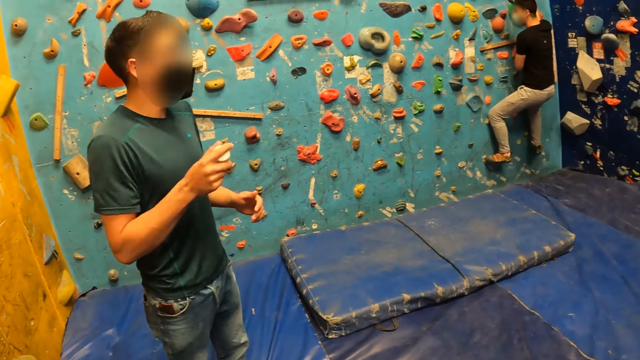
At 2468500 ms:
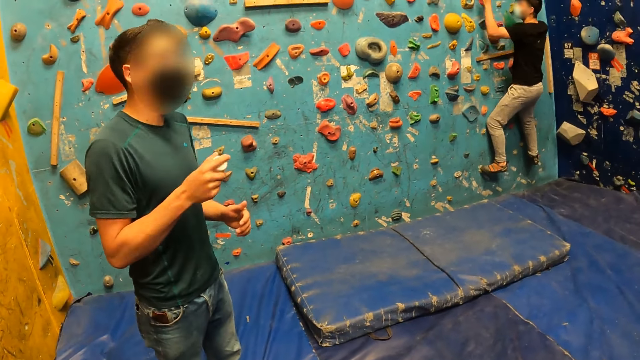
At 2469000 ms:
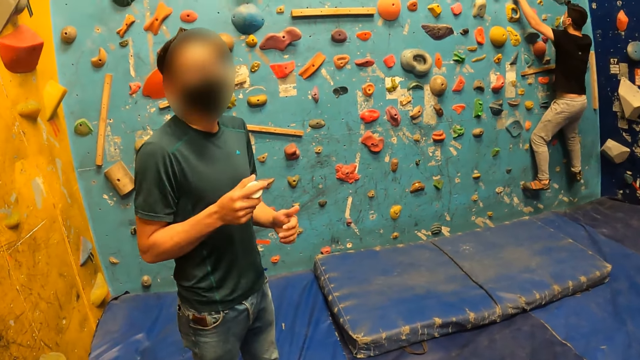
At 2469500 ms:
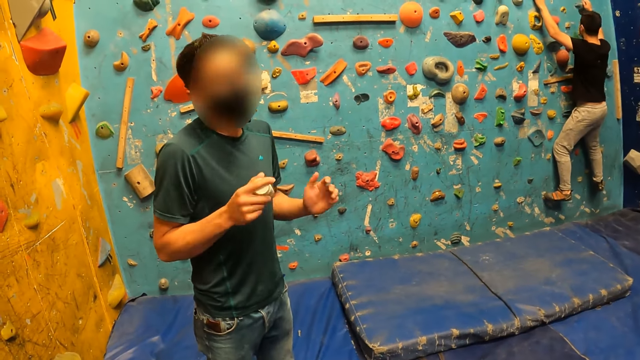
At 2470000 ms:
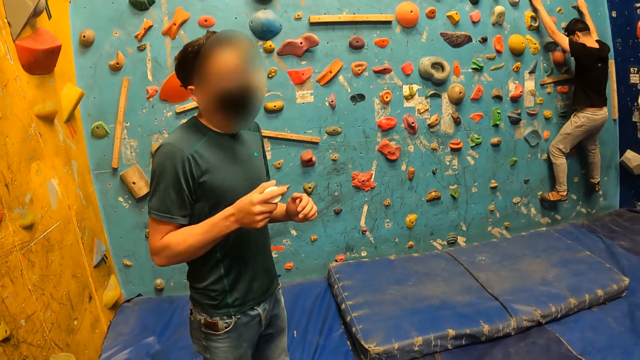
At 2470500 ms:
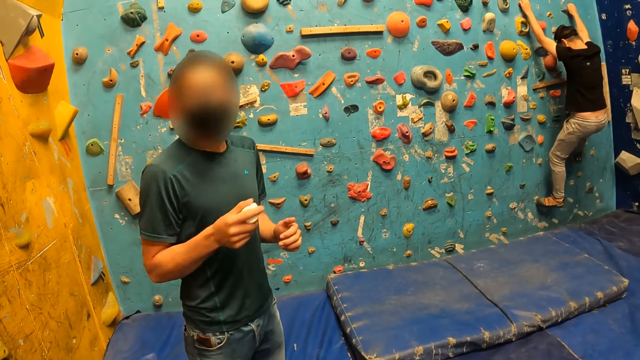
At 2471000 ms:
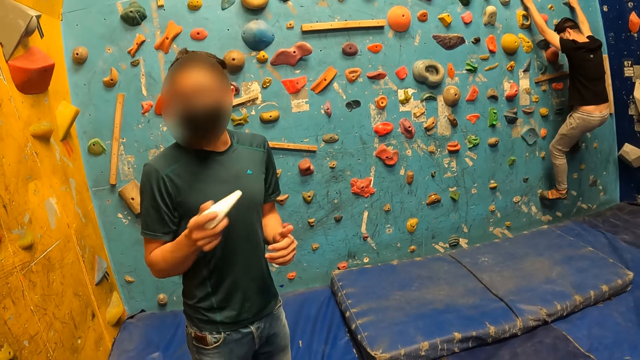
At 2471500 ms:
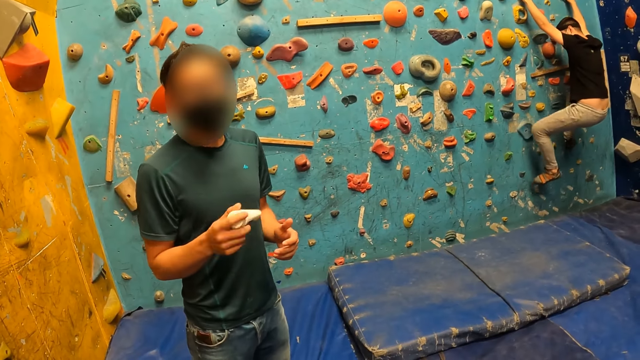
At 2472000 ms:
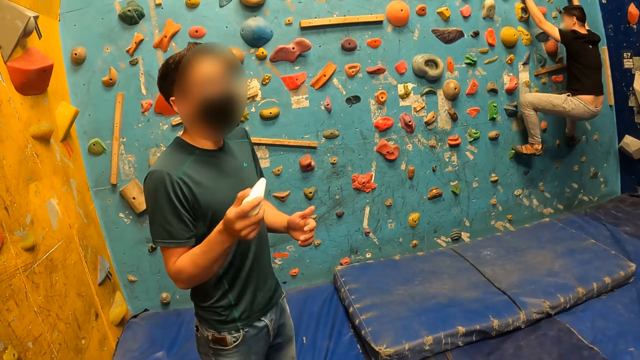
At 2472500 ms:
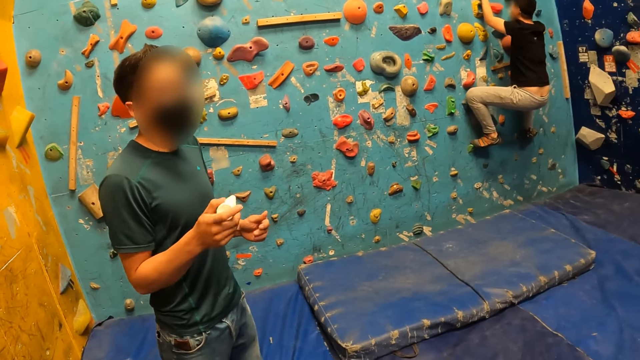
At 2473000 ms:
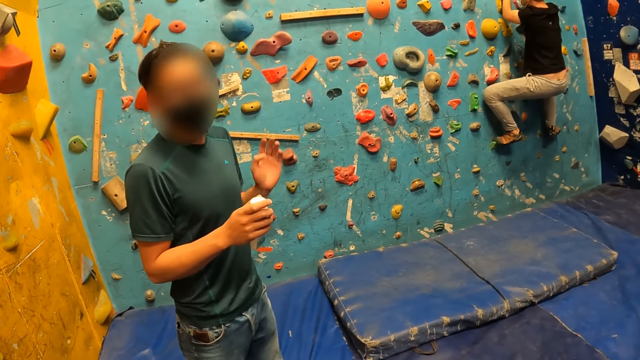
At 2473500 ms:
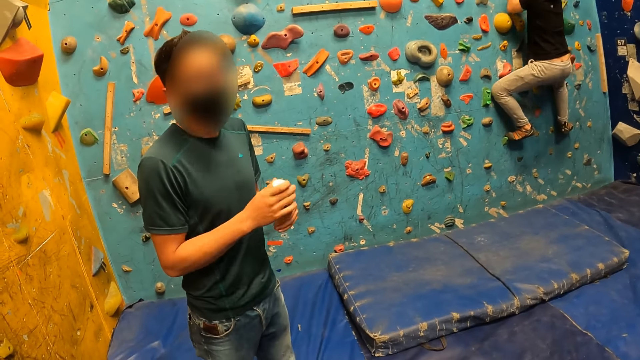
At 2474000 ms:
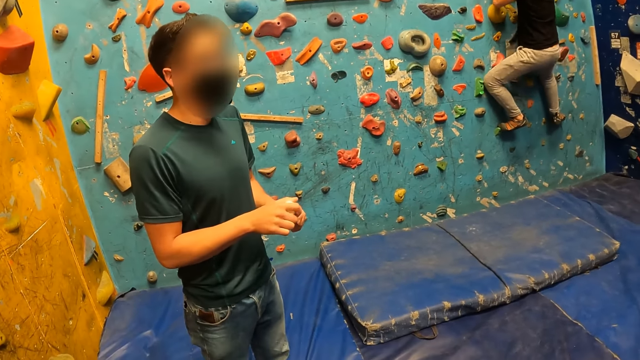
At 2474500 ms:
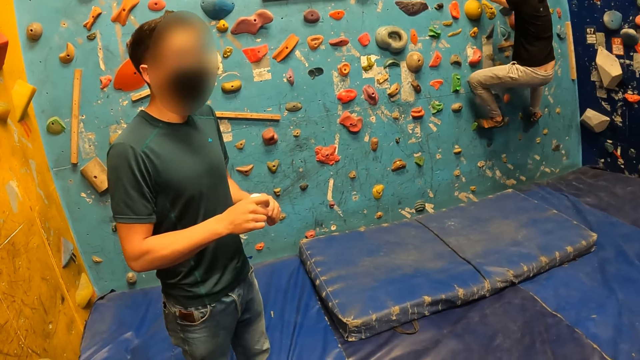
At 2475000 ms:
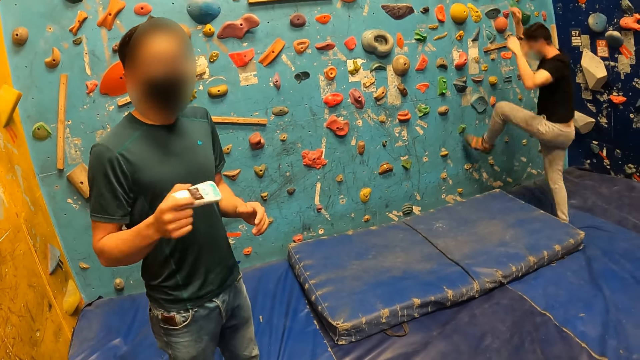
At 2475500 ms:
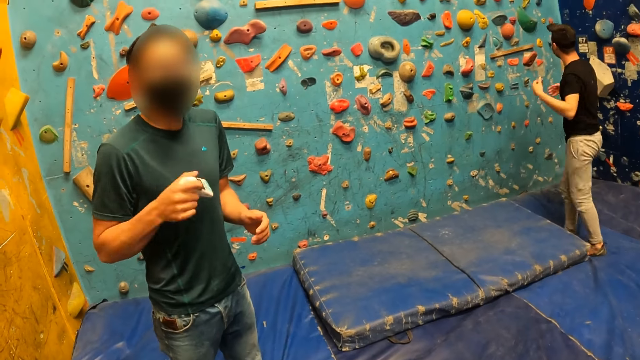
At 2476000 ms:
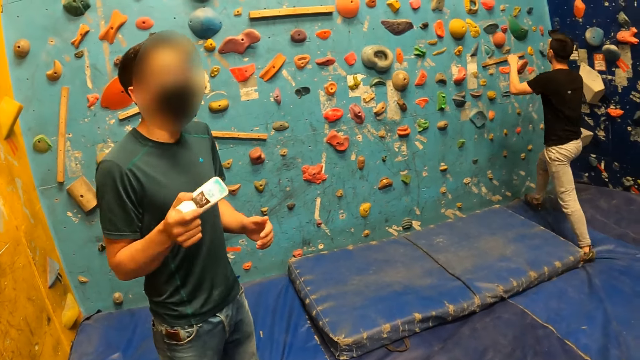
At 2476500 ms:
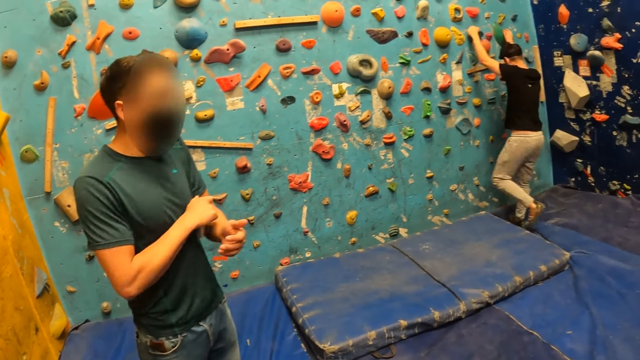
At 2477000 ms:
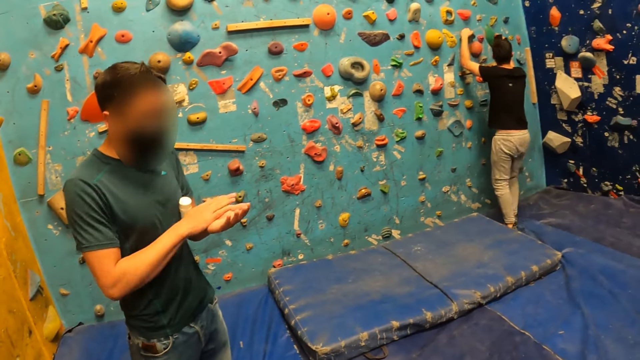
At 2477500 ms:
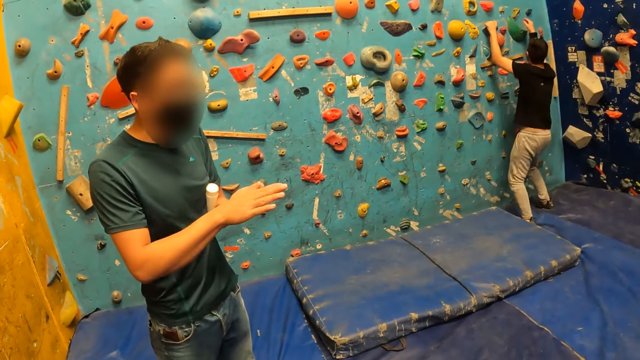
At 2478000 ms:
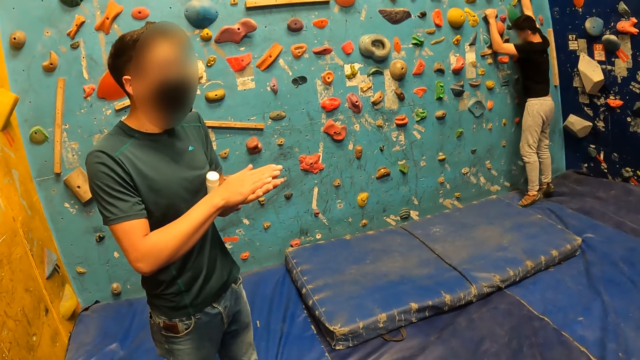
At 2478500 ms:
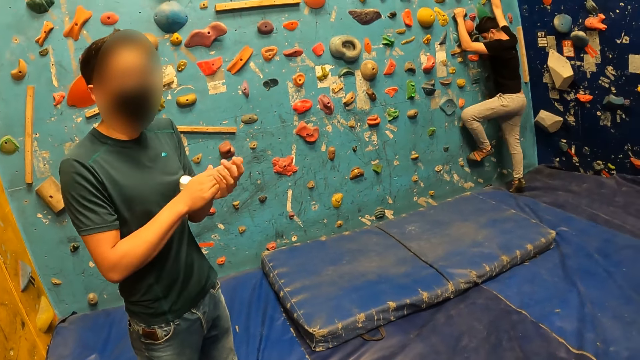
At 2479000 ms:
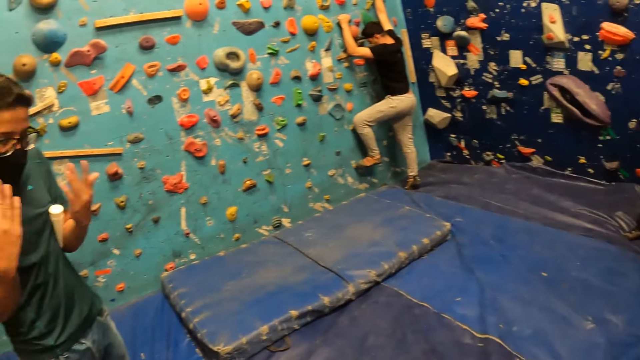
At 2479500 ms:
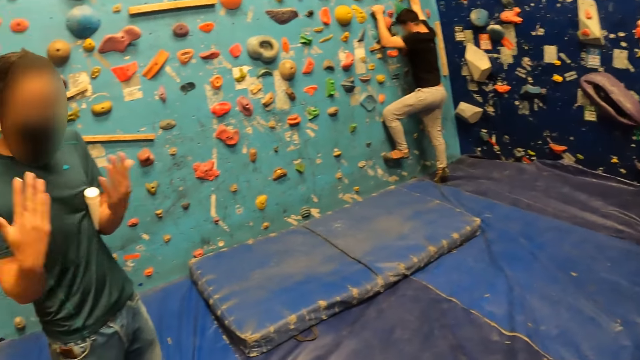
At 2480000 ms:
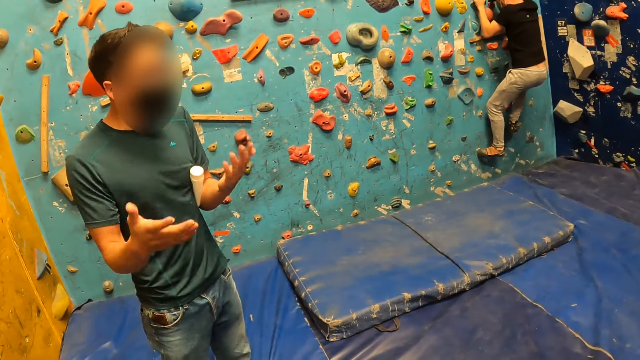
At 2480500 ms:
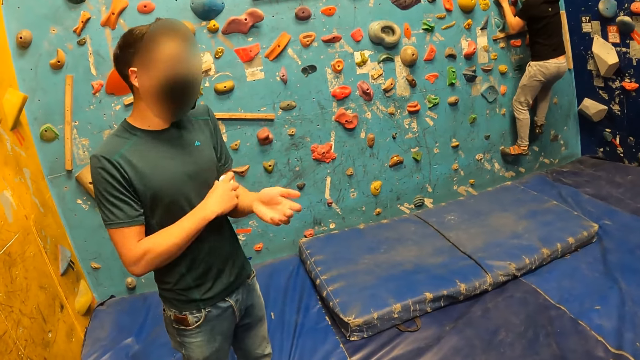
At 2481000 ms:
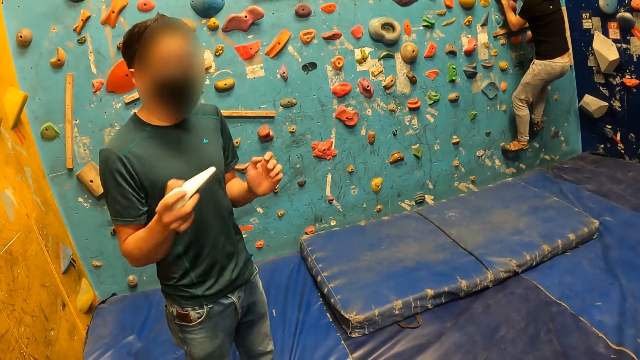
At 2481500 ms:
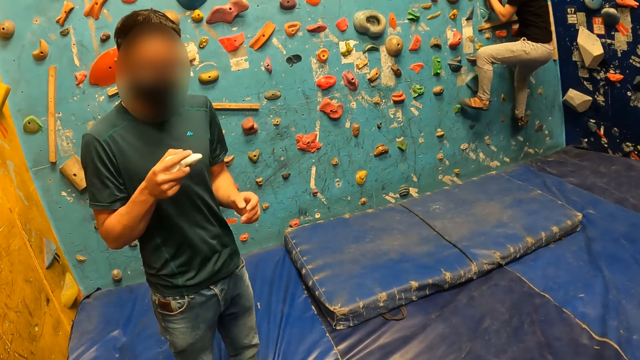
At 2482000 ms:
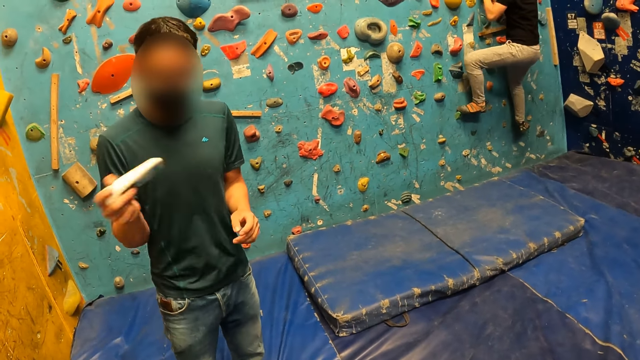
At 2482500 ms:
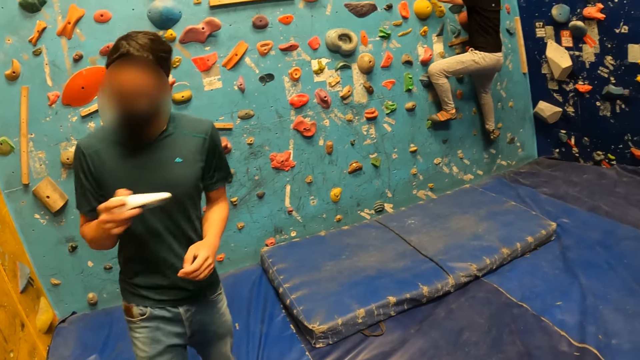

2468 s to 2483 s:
A man holds a tube of cream or bottle with both hands. He shakes the tube of cream with his right hand. Another man descends the climbing wall. The second man holds rocks. The first man holds the tube of cream against his body with his left arm. He rubs his hands together. The second man lifts the legs and climbs the climbing wall. The first man shakes the hands, picks up the bottle, and shakes the tube of cream with his right hand.

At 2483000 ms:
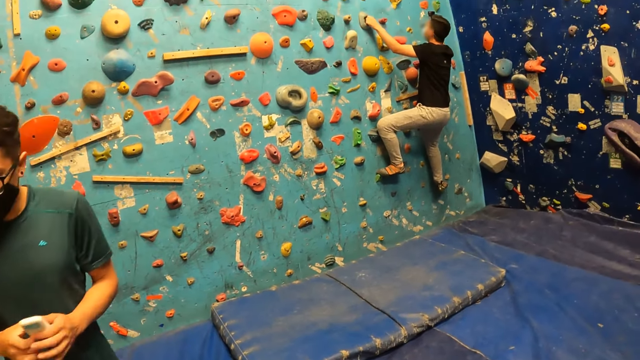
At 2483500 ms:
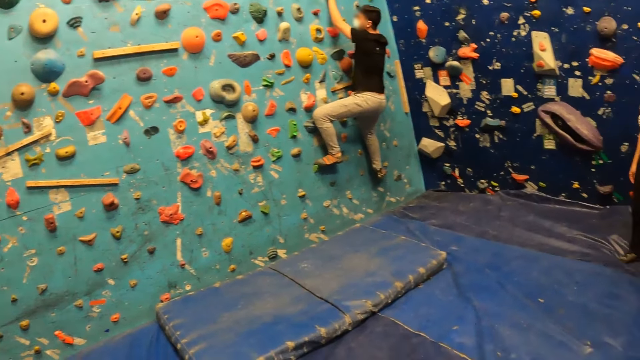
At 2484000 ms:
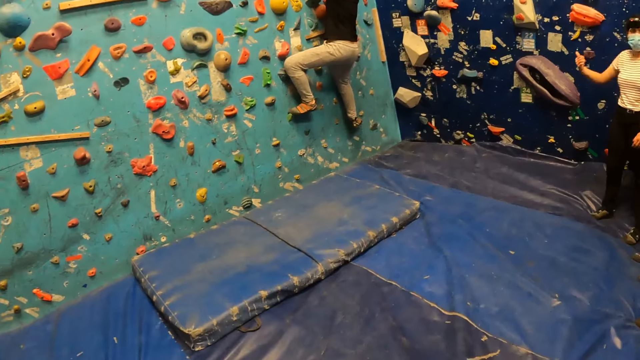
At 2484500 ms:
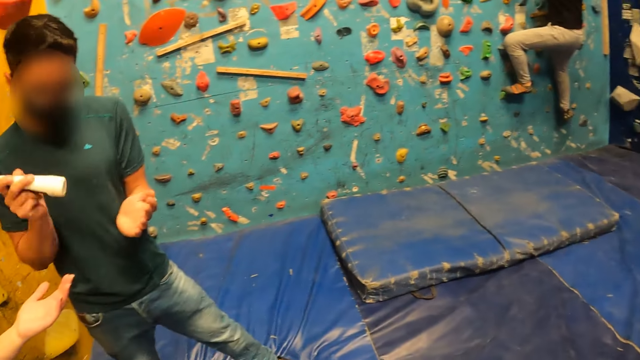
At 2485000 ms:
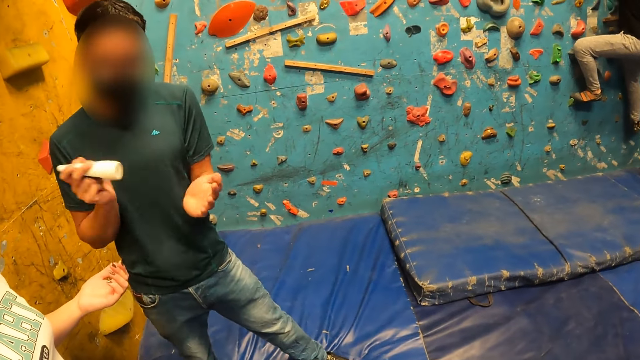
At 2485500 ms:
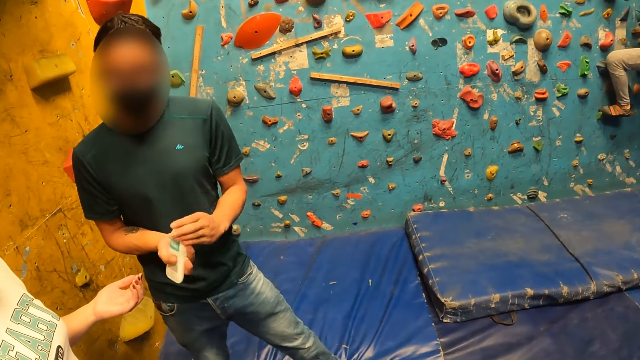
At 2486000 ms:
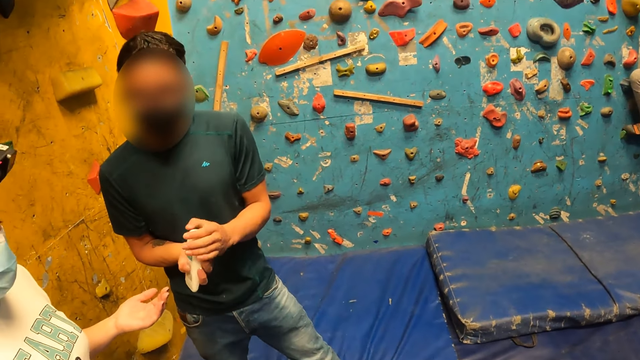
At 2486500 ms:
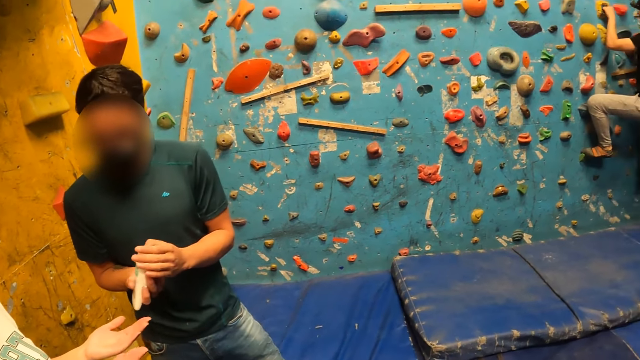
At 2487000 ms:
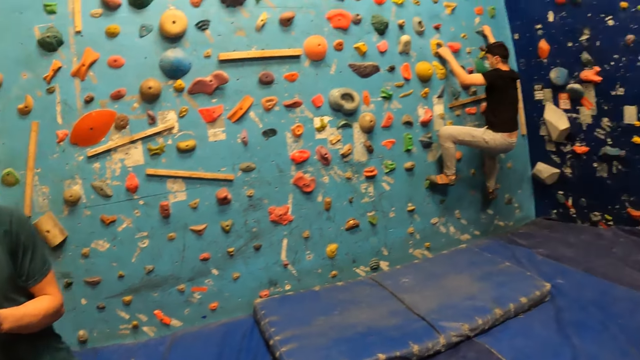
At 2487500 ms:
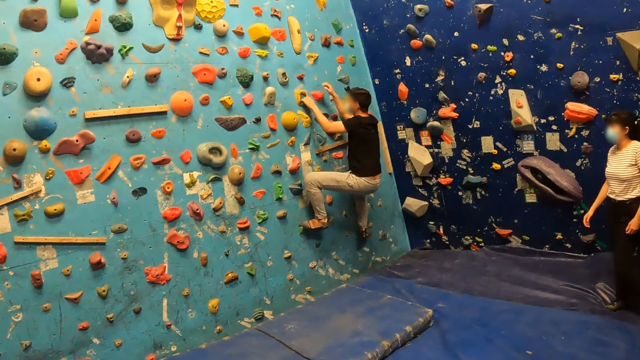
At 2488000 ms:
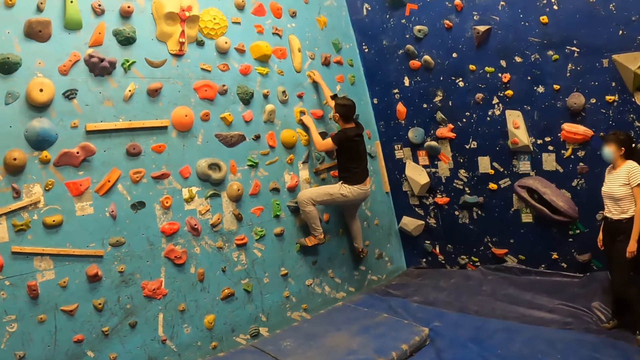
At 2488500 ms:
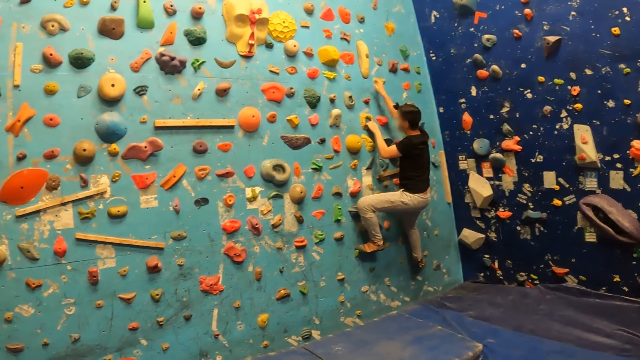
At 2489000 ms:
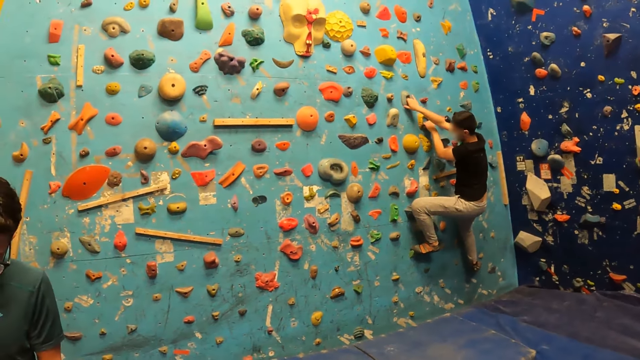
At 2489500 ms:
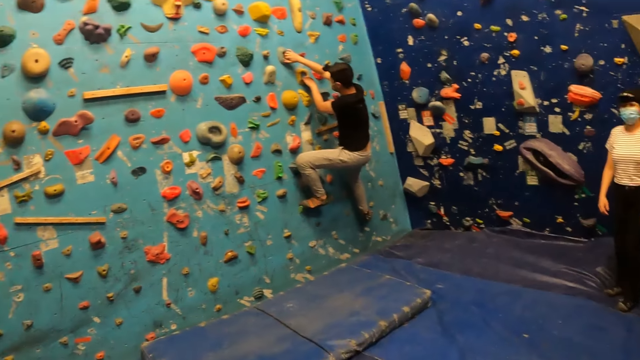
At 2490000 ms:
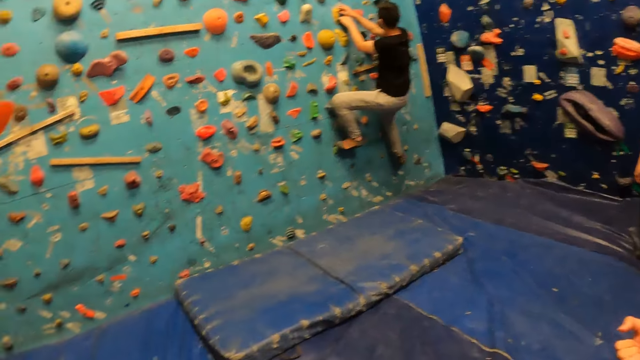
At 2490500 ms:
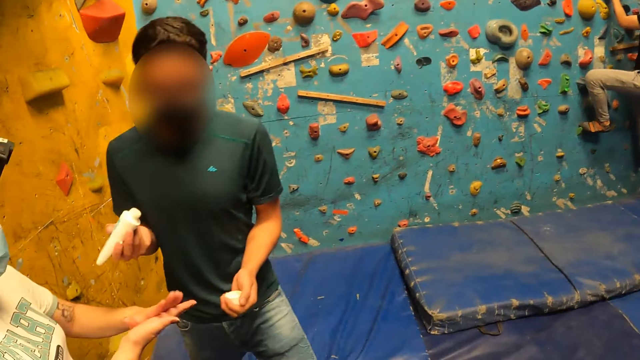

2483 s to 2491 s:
A man moves towards a lady. He holds a tube of cream with both hands. He hits the tube of cream against his left hand with his right hand. He opens the tube of cream with both hands. The camera wearer looks around.
